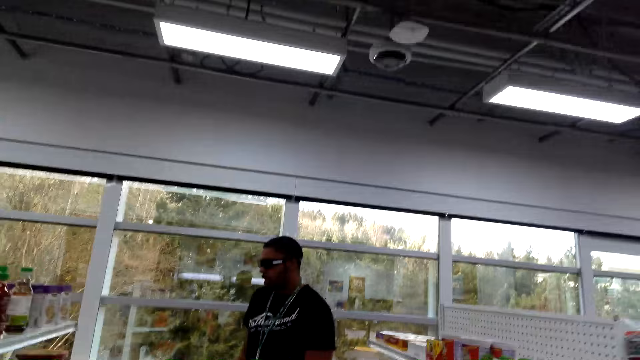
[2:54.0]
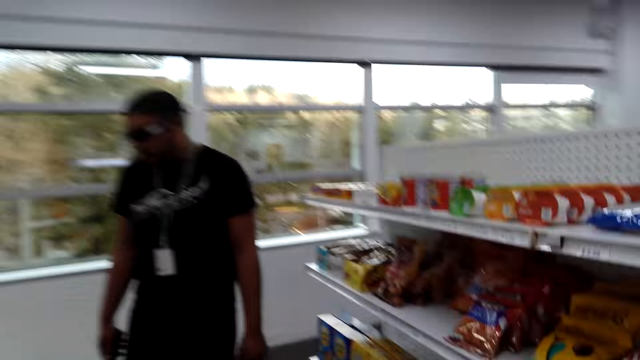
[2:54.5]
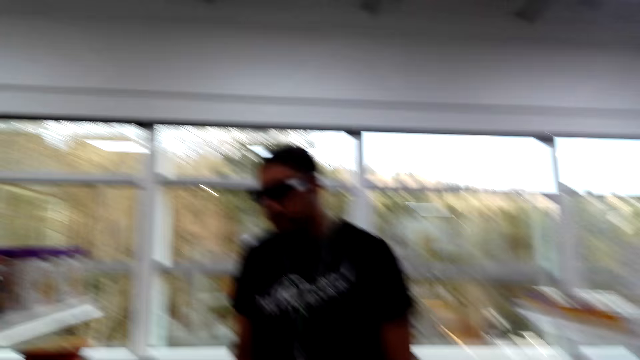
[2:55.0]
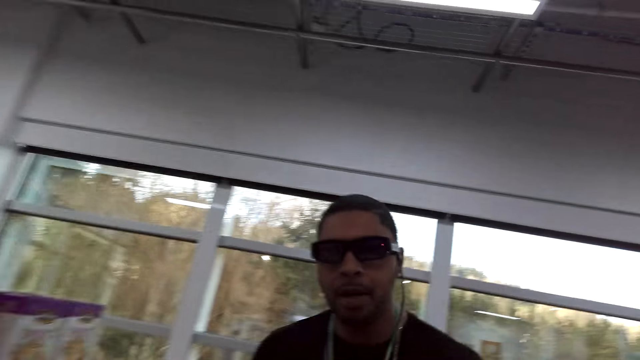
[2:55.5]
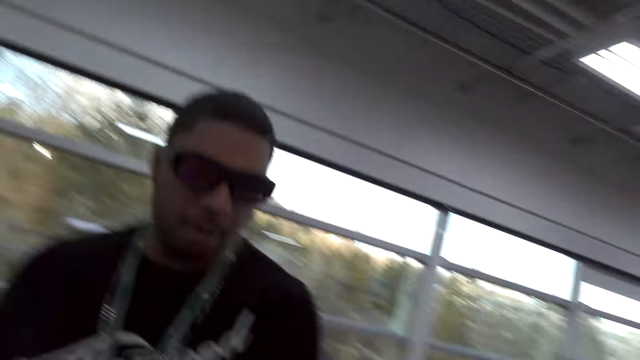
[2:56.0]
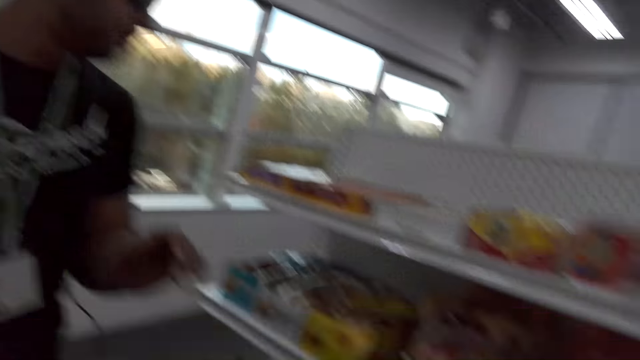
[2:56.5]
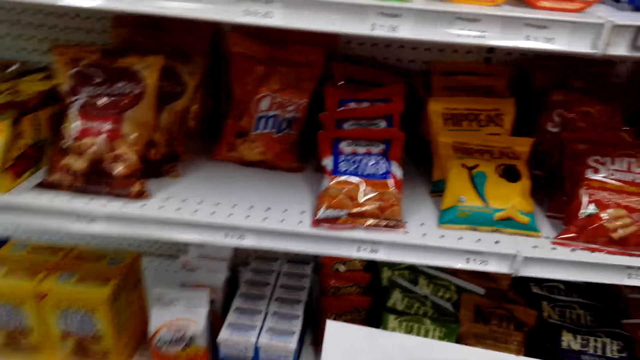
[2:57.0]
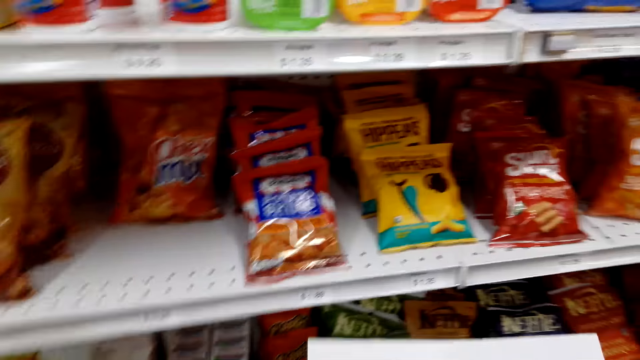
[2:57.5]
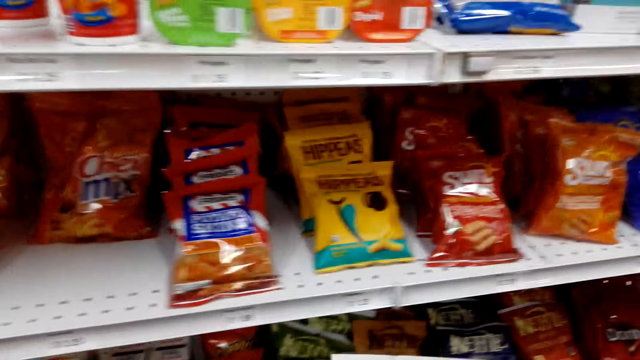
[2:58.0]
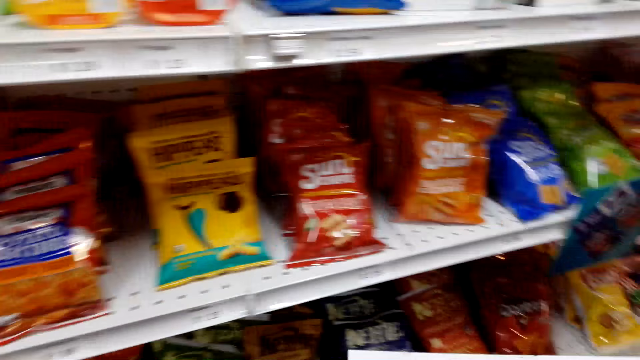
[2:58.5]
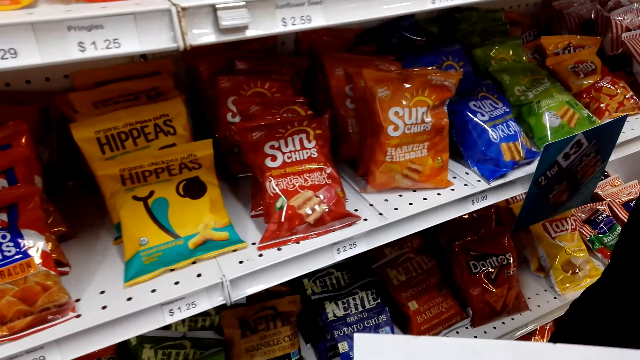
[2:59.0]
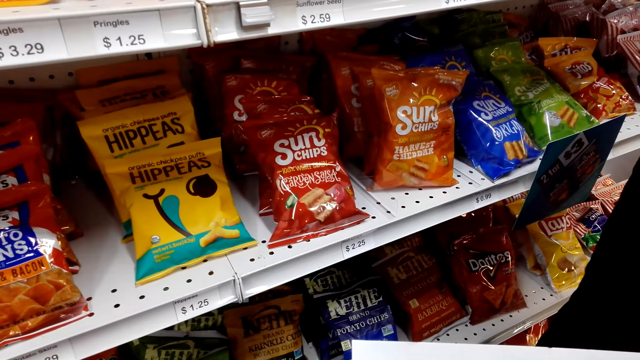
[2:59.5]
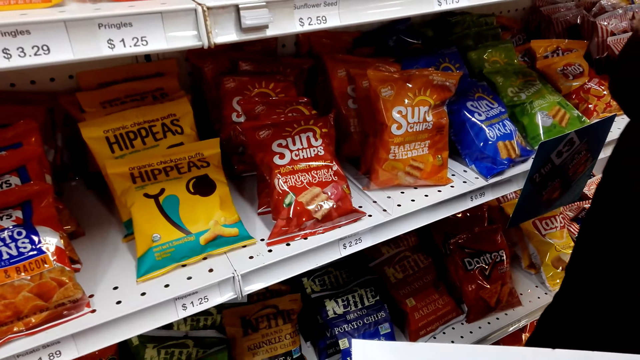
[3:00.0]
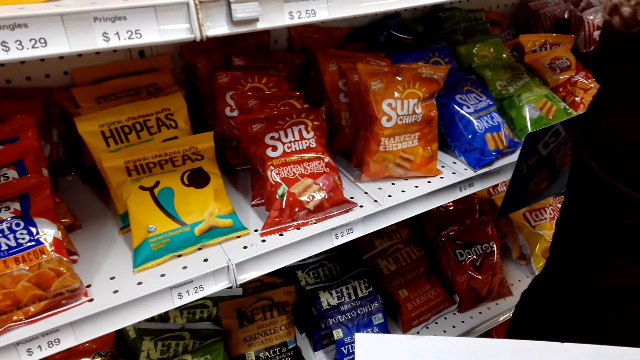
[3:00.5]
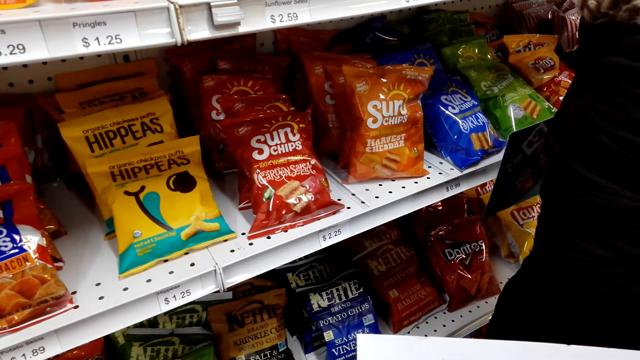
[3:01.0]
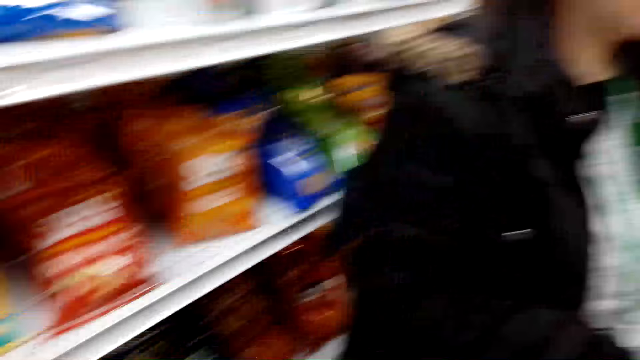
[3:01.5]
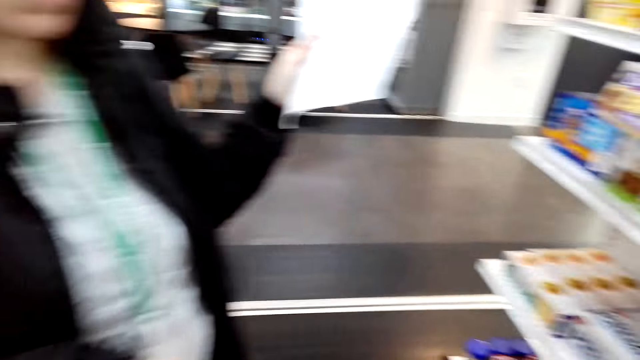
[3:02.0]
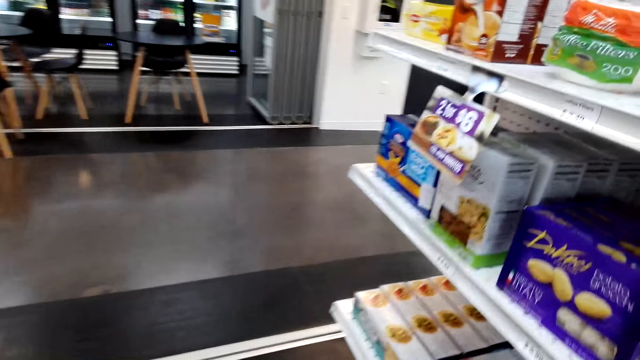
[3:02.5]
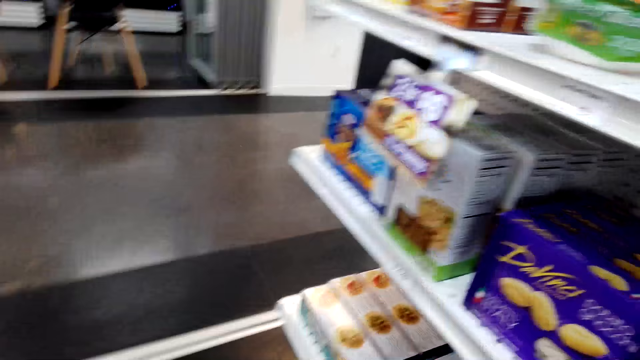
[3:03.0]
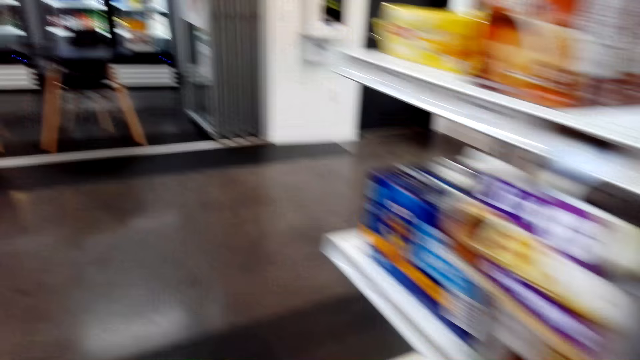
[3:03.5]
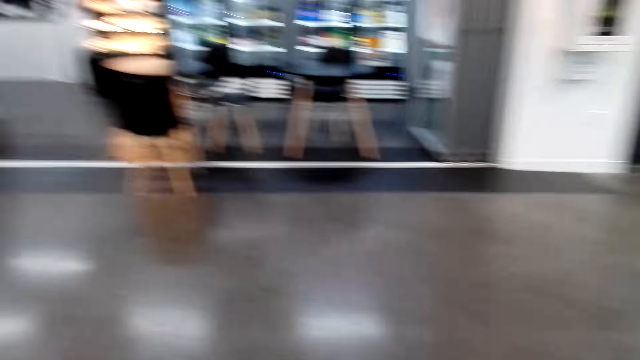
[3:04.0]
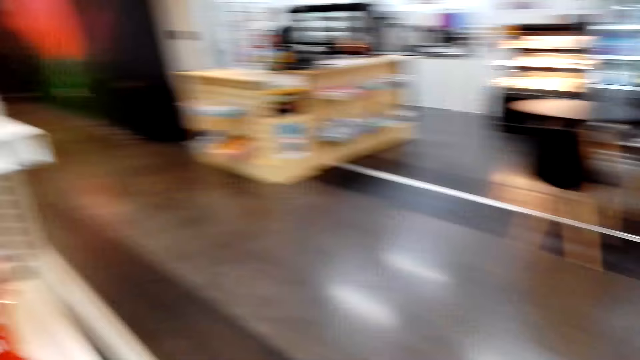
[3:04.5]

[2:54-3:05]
The camera wearer talks to a man. A woman talks to the camera wearer. The camera wearer walks towards another rack.

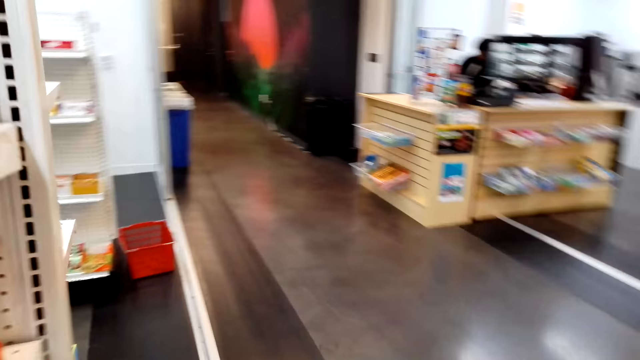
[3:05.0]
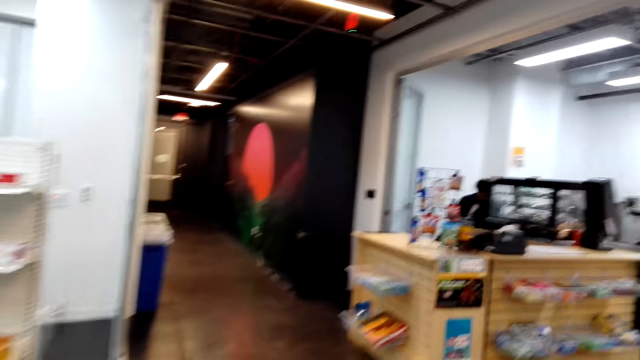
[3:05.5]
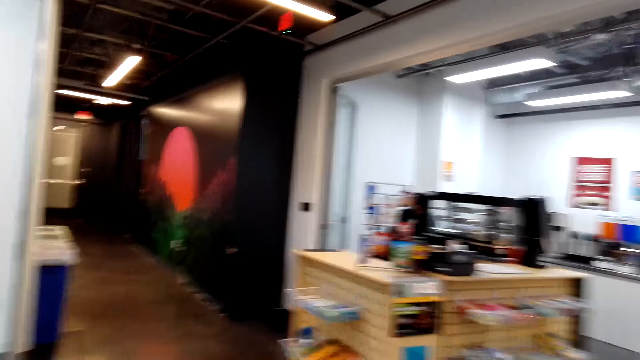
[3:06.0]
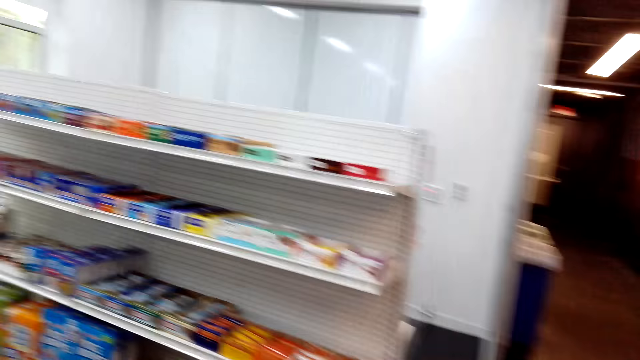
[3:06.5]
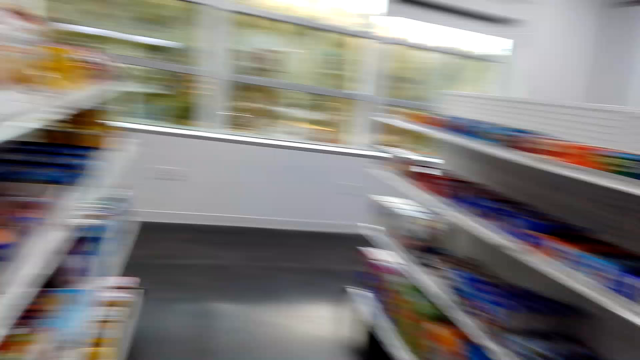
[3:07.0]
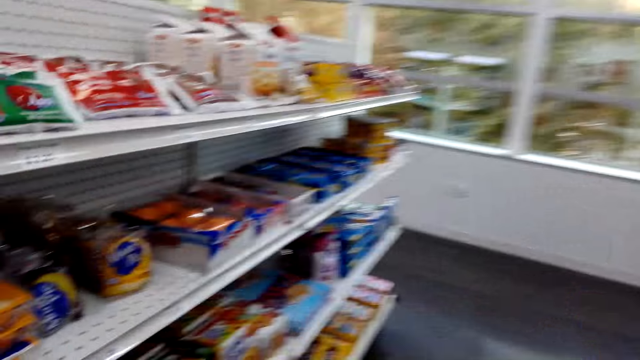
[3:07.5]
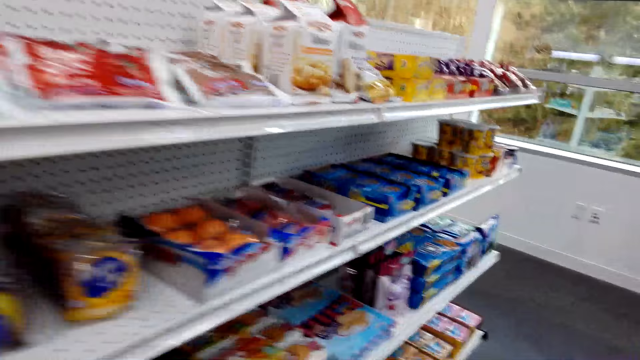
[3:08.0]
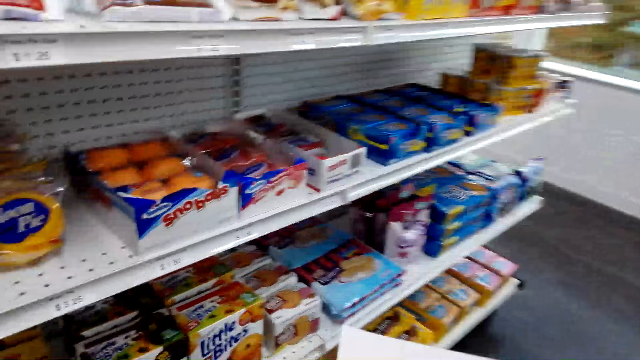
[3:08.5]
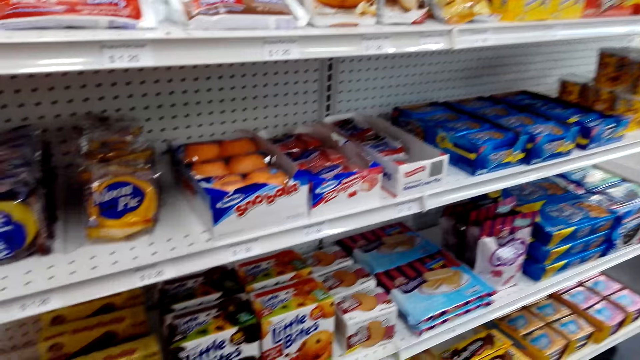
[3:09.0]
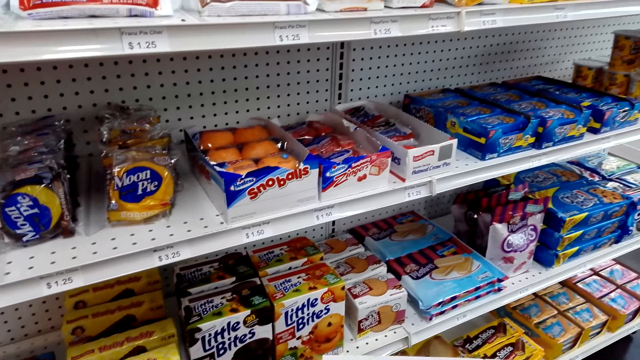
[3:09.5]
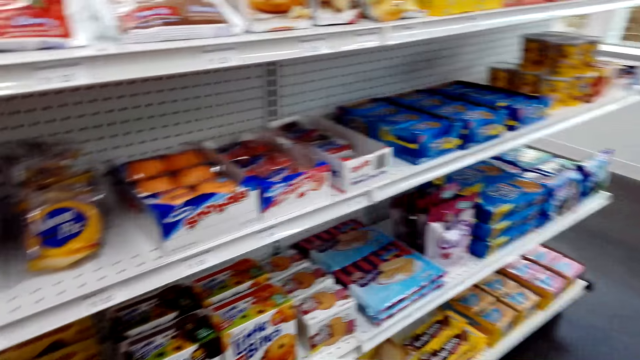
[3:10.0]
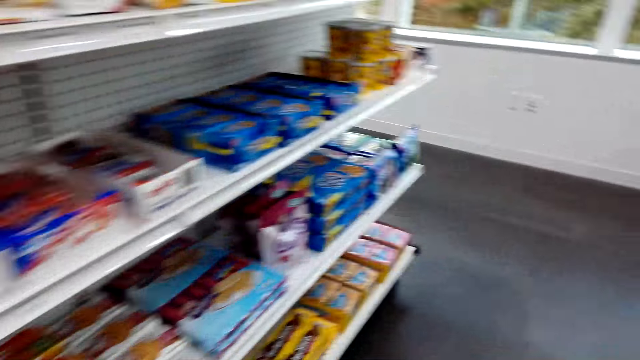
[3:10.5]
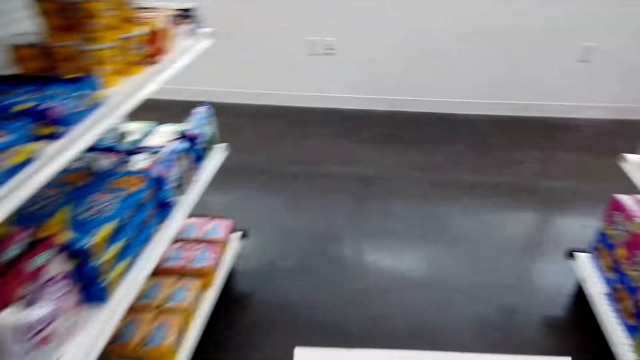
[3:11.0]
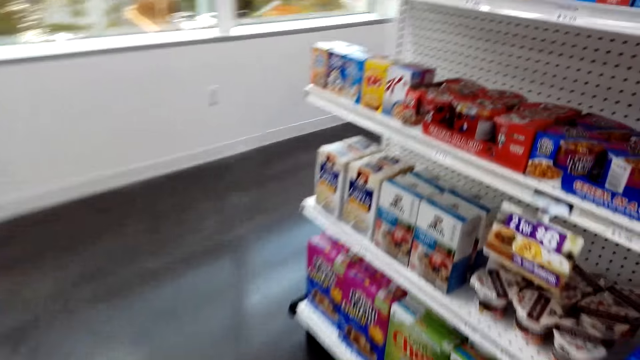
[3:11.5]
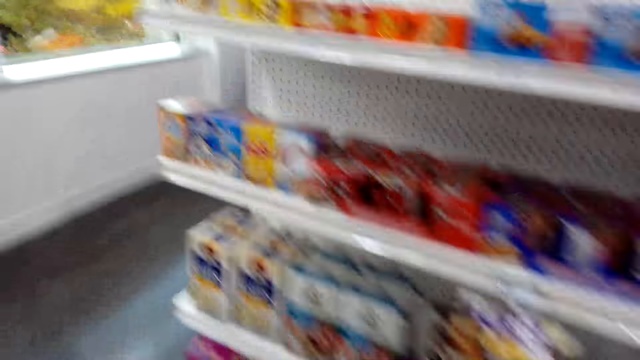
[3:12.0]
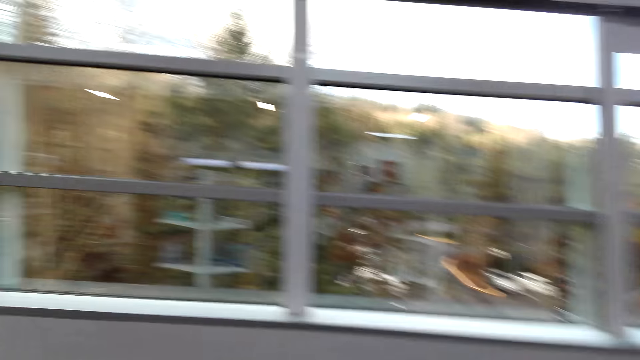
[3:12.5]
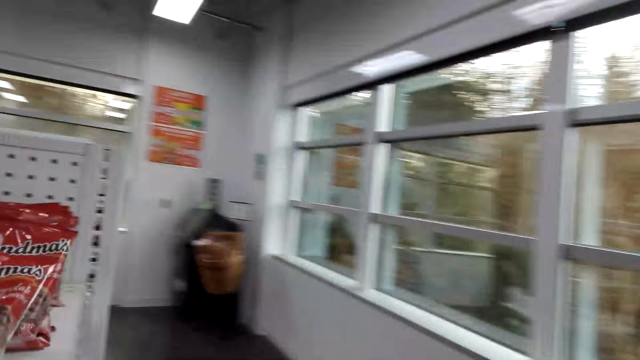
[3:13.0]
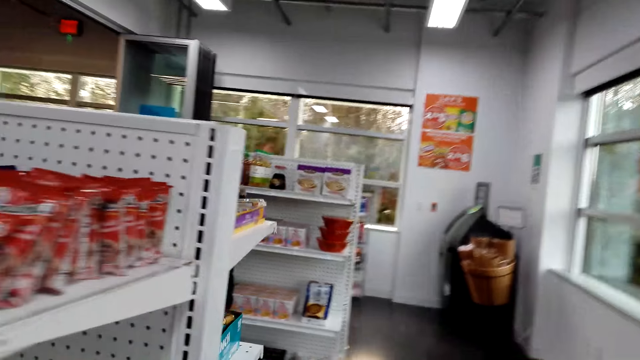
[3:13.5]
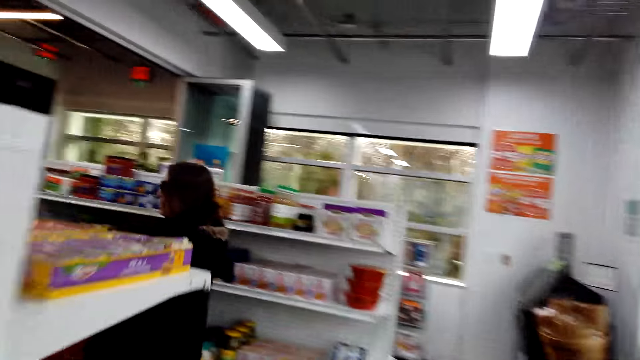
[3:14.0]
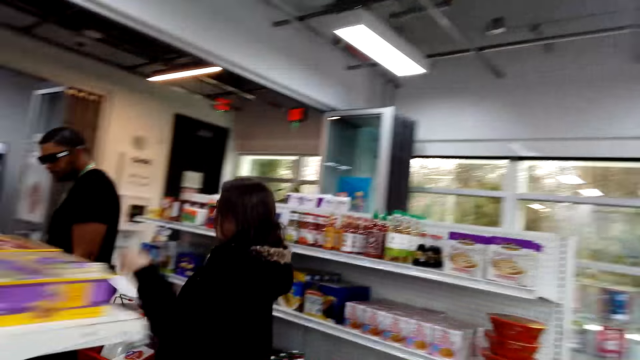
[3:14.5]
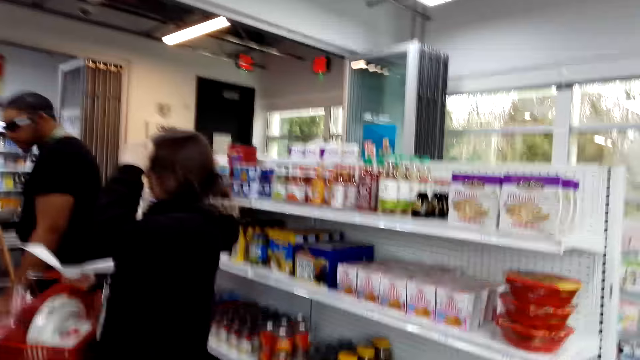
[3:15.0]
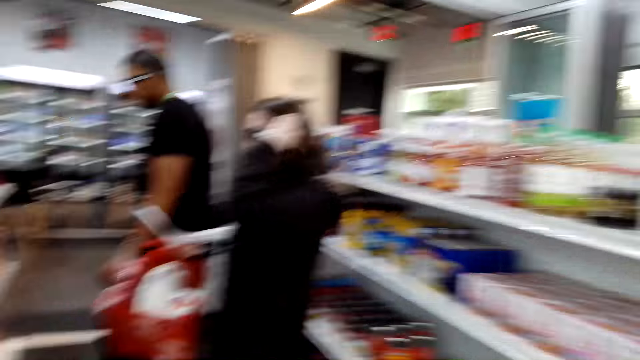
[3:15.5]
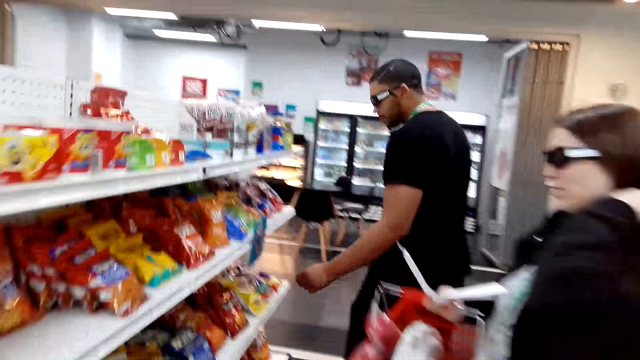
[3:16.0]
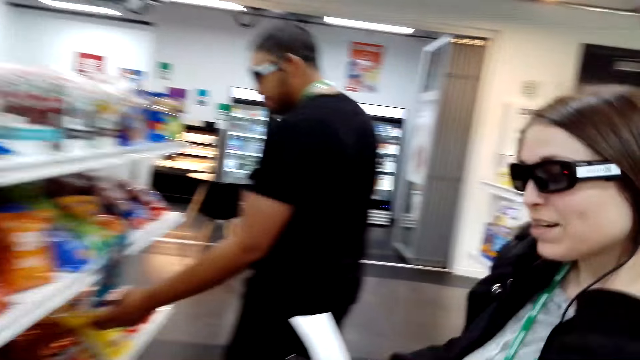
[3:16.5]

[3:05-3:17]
A woman talks to the camera wearer. The camera wearer walks towards another rack. They inspect the racks. They walk towards another rack.
